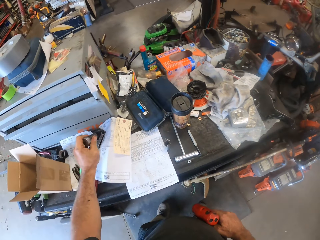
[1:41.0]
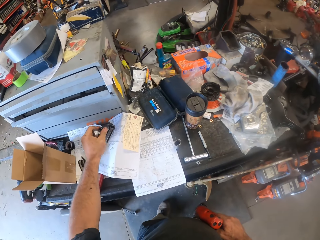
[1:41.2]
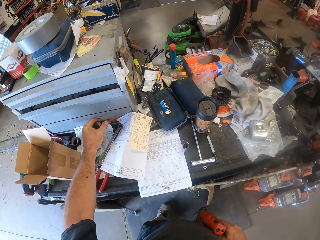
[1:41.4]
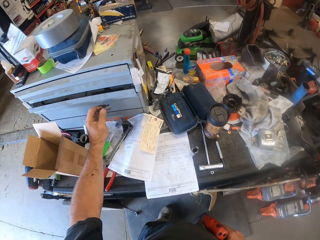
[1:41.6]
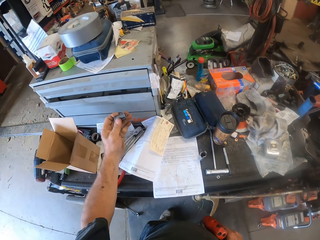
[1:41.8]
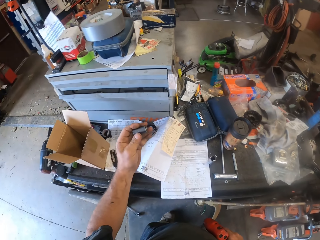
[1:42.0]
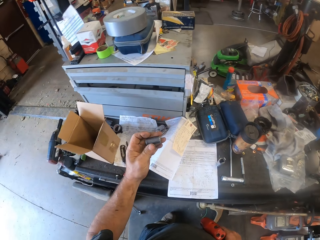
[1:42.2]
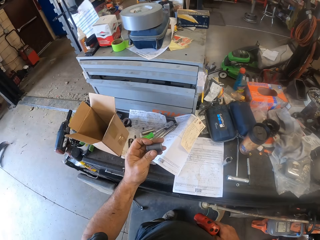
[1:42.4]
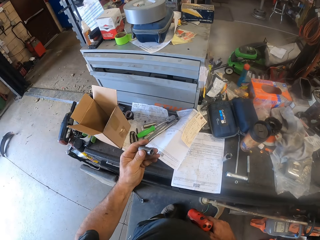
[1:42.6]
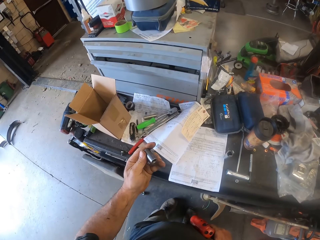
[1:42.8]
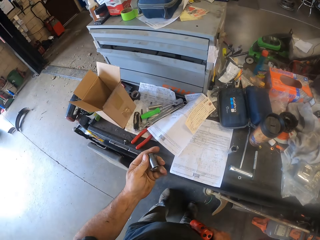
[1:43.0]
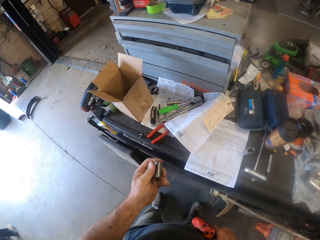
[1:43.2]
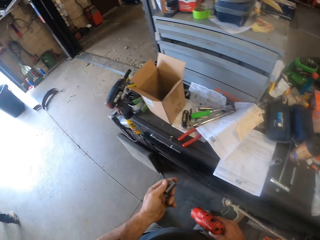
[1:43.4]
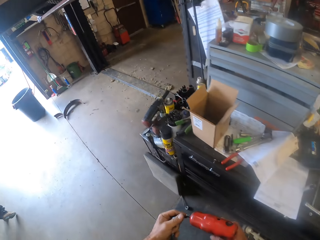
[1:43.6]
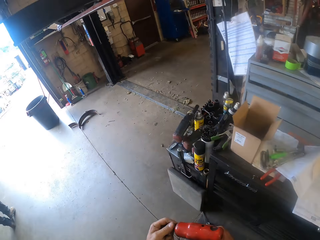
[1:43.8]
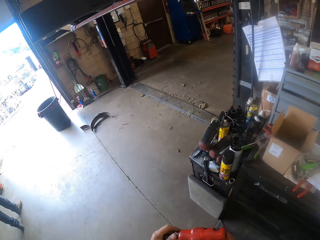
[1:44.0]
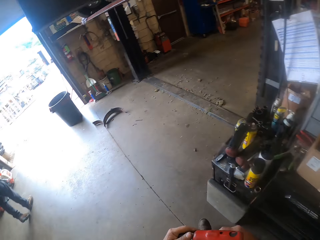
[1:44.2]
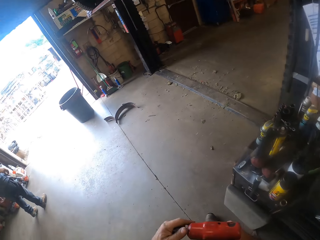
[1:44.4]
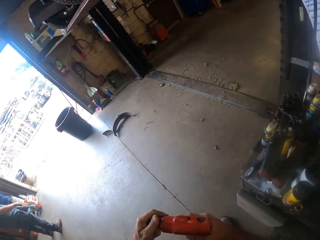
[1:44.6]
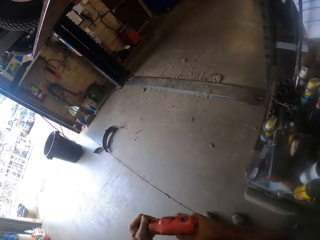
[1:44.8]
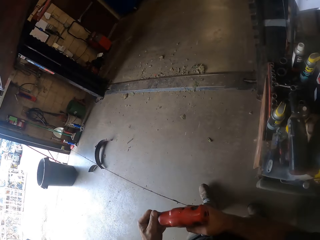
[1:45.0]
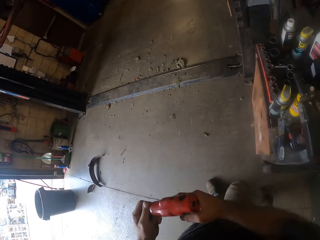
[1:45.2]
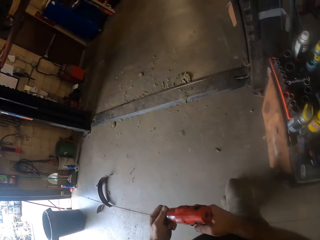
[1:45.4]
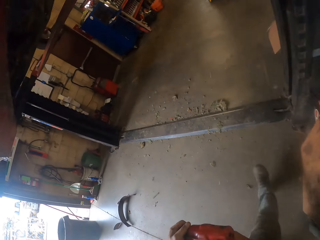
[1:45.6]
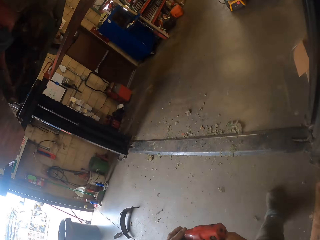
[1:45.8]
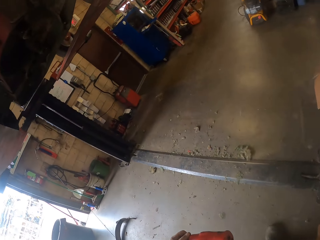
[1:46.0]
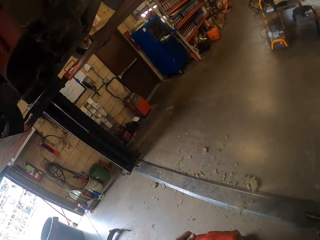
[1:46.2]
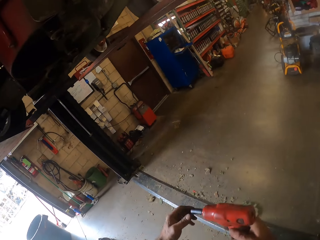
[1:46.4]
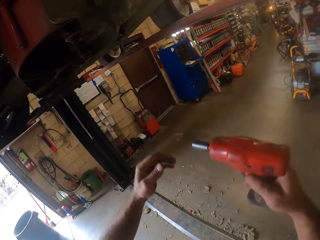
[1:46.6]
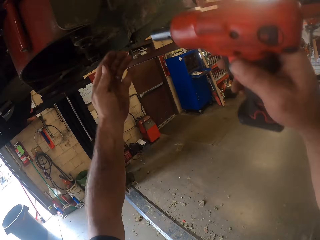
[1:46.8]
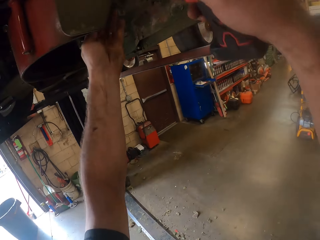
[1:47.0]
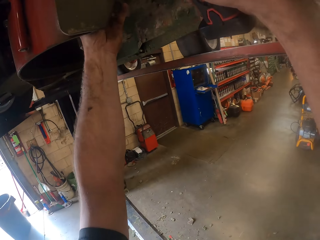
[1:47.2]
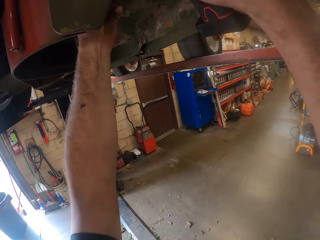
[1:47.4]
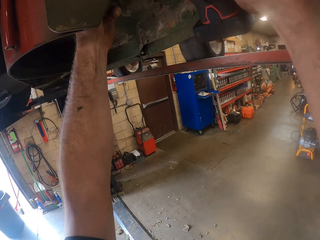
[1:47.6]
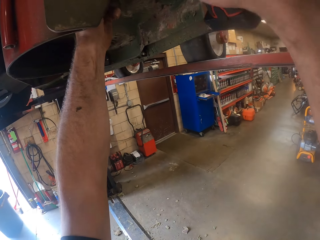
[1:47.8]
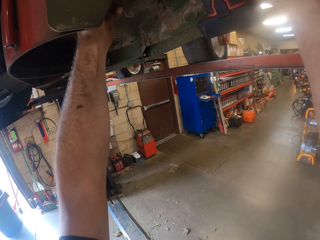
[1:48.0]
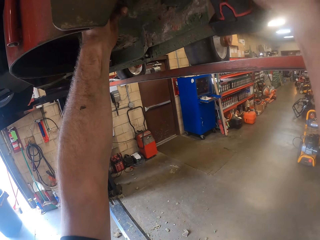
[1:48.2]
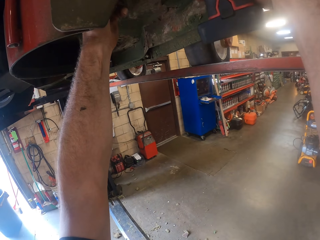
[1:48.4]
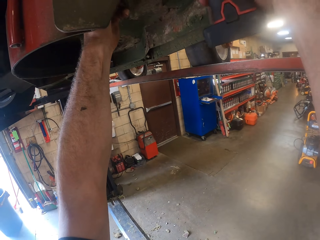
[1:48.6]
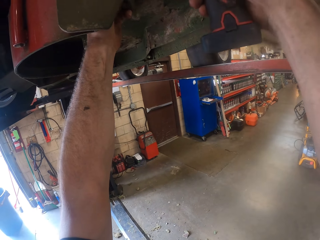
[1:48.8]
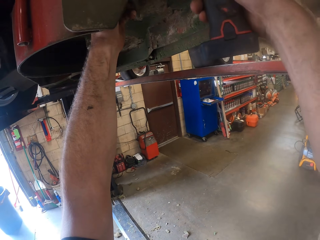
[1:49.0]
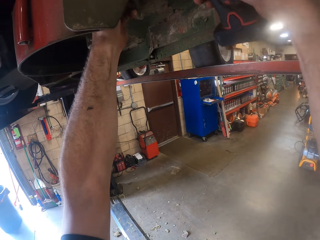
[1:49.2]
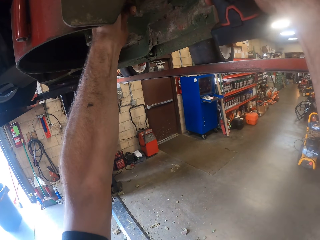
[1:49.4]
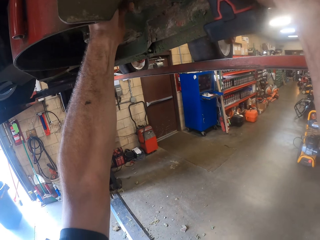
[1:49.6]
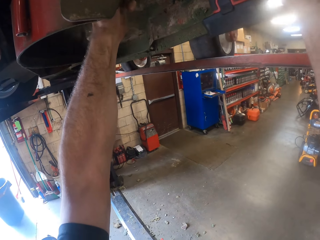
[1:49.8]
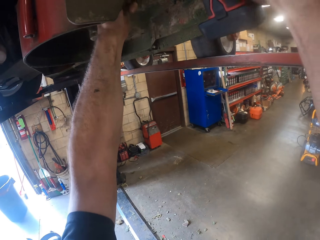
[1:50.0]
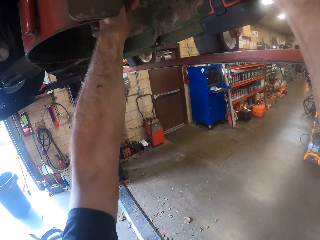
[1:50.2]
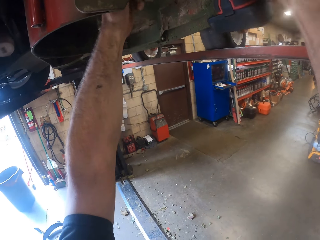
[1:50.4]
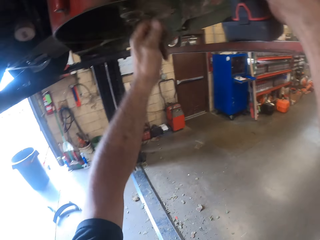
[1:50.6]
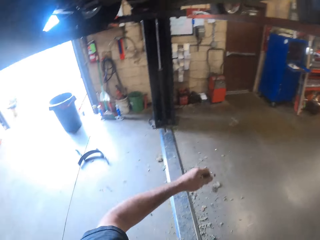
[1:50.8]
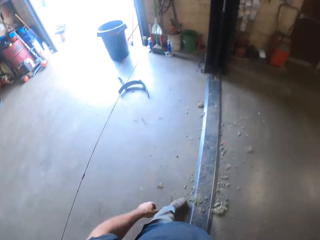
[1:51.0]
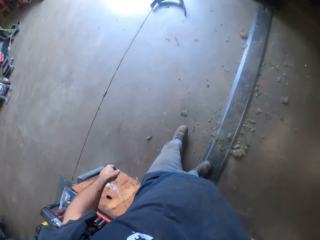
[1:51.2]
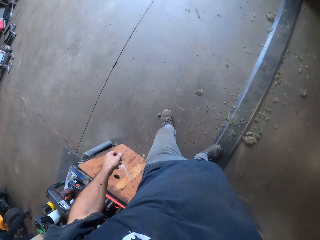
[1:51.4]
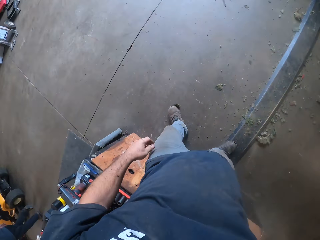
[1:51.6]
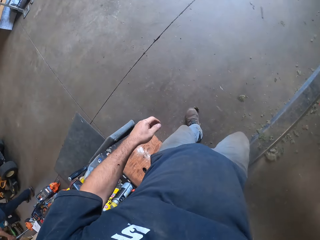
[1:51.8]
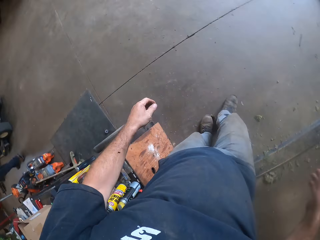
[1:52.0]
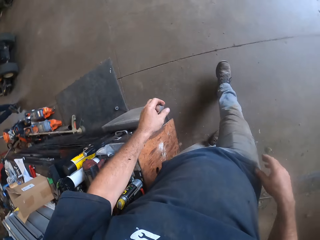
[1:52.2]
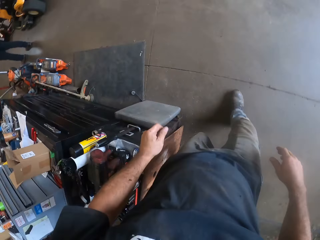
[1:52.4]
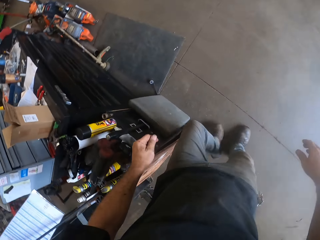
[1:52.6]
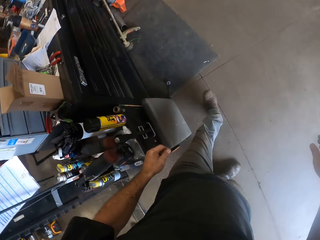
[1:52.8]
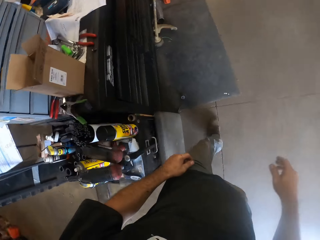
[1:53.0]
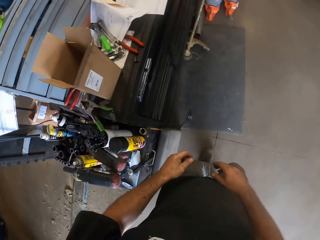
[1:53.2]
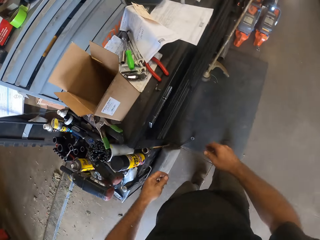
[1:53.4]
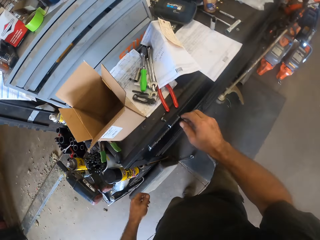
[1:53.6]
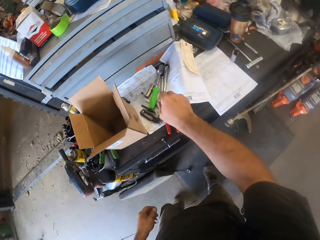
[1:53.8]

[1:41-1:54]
The camera wearer returns the chuck on the cabinet. He takes another chuck. He fixes the bolt extractor on the chuck of the combi drill with his left hand. He lifts the drill below the car. He adjusts a bolt with the combi drill with both hands. He fixes the car. He removes both hands from the combi drill underneath the lawn mower. He walks in the garage.

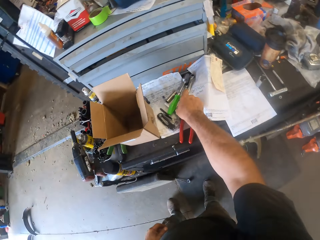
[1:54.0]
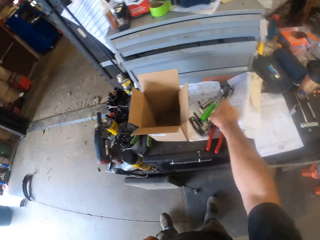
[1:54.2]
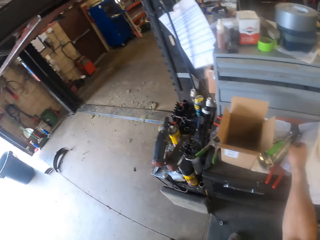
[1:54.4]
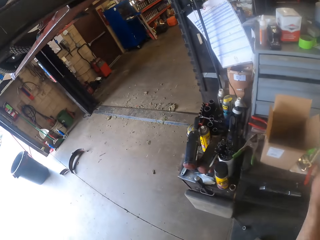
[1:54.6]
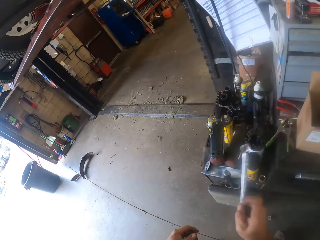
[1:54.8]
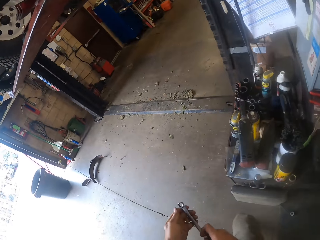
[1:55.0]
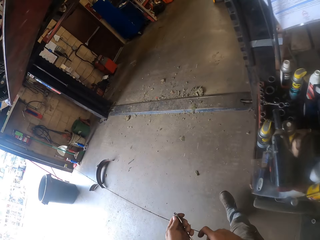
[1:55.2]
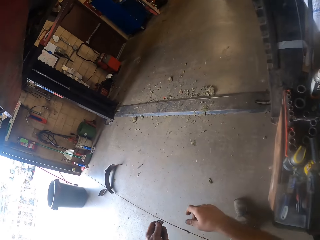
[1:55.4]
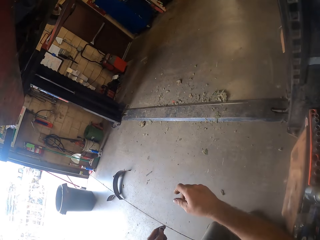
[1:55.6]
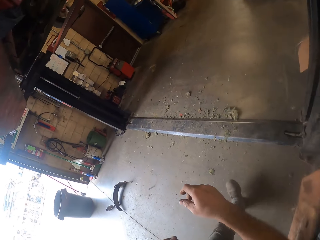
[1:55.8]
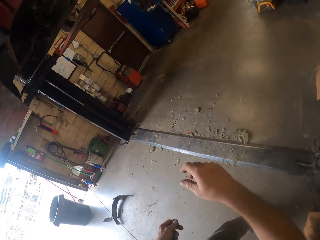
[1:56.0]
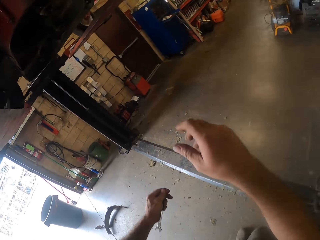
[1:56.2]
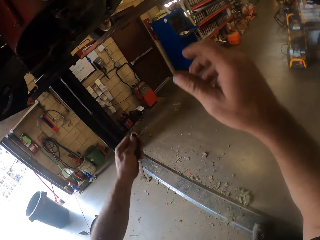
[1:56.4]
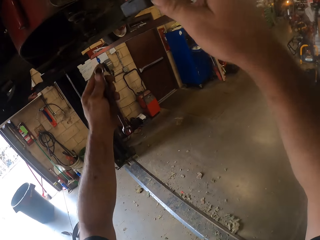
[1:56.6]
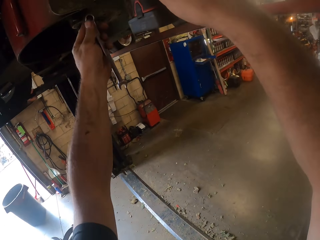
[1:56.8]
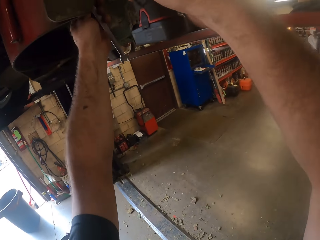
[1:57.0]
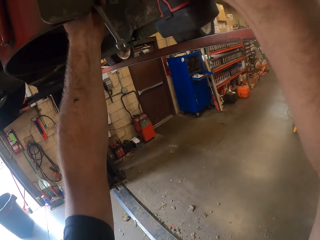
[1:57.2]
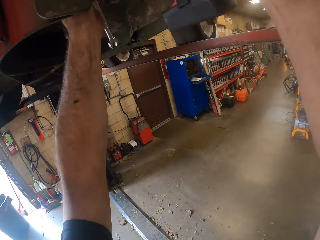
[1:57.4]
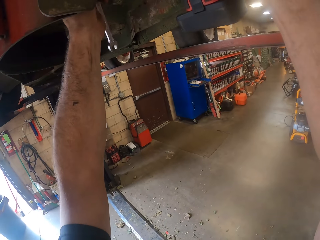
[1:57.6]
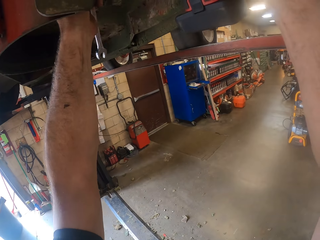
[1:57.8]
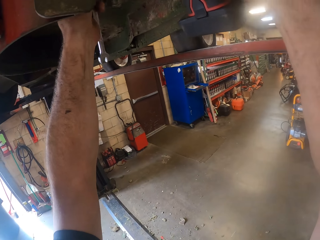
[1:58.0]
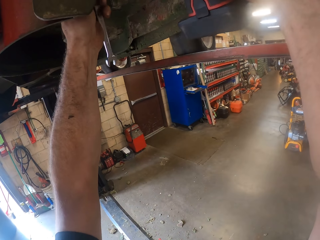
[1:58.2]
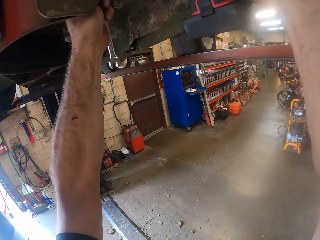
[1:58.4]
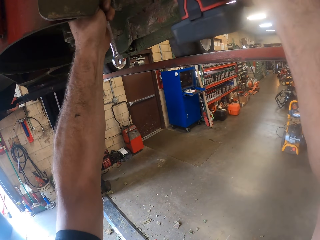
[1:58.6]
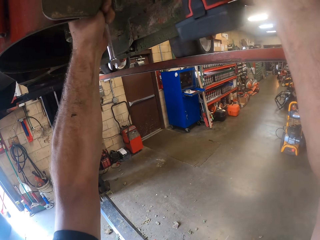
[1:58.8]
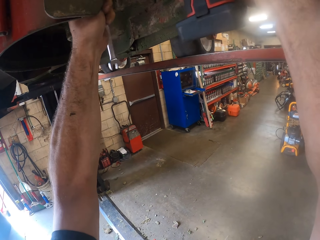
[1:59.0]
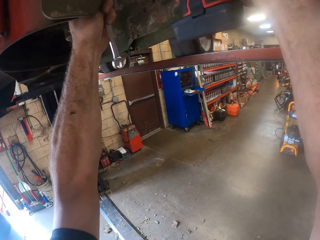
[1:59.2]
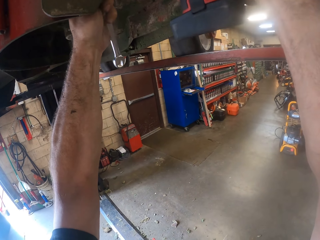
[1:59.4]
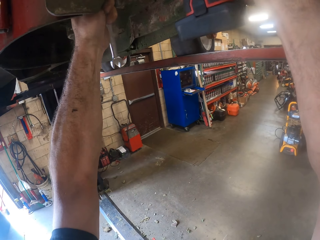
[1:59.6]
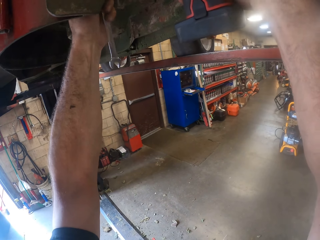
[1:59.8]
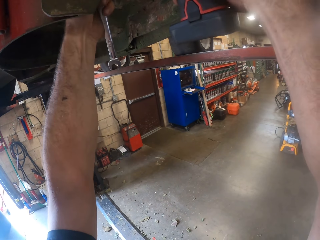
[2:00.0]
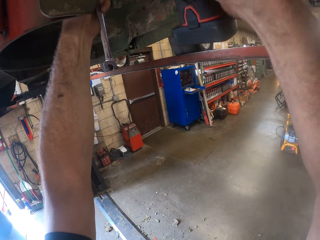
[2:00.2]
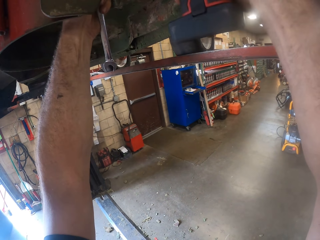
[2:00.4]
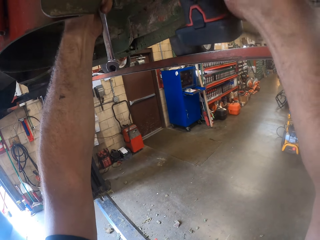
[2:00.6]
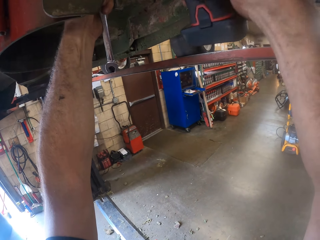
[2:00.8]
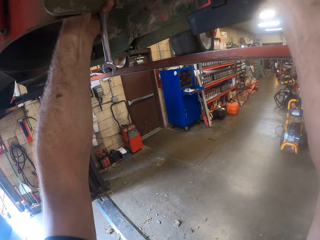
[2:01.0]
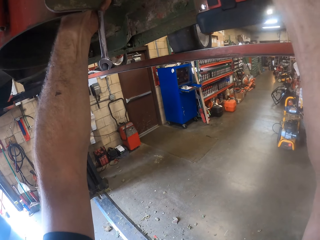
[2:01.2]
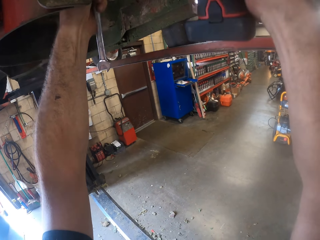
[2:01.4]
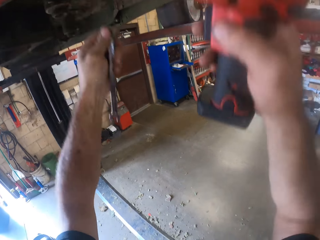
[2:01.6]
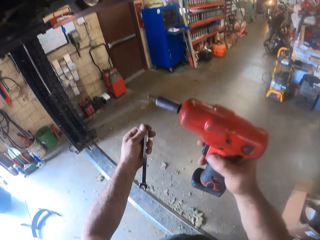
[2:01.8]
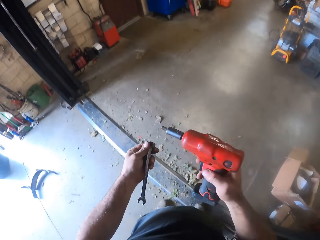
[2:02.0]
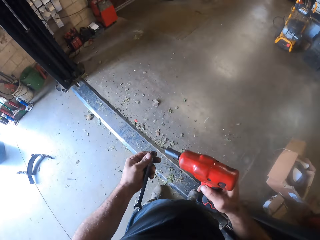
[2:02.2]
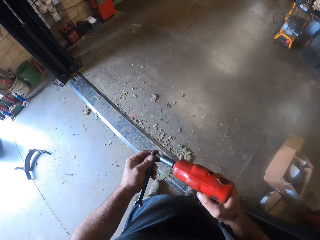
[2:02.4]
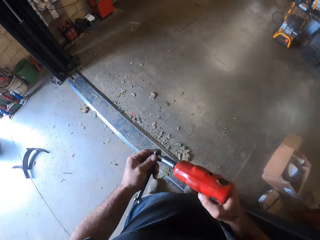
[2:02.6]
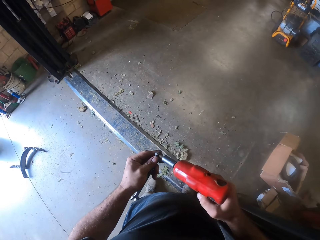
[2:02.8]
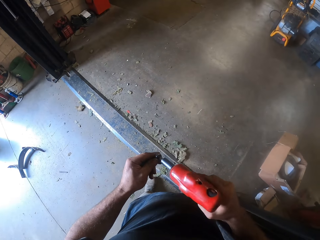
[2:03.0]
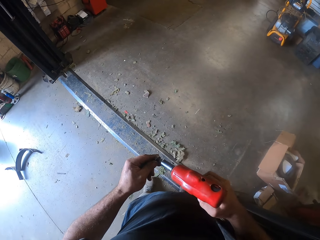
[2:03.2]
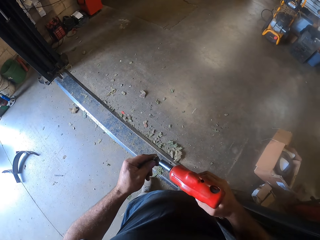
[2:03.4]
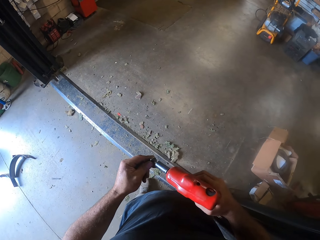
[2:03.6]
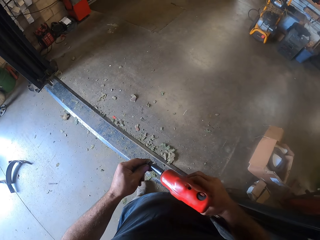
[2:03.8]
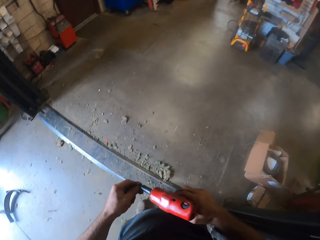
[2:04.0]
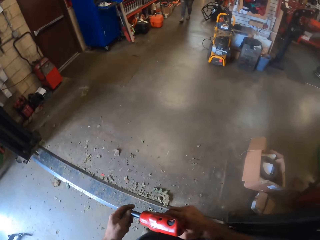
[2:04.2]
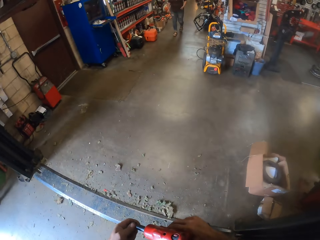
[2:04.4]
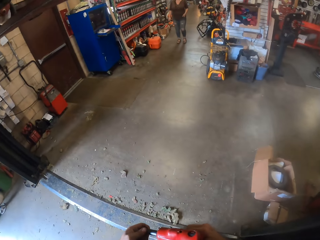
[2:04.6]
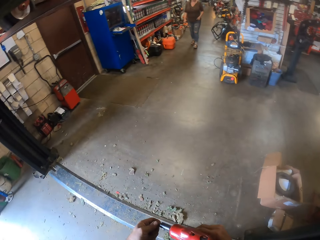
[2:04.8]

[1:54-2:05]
The camera wearer picks up a spanner from the table with his right hand. He passes the spanner to his left hand. He walks in the garage. He holds the drill. He adjusts a bolt with the combi drill in his right hand and the spanner in his left hand. He fastens a nut with the spanner. He removes the combi drill and the spanner from underneath the lawn mower. He lowers the drill and the spanner. He fixes the tip of the combi drill in his right hand into the spanner in his left hand. He loosens the chuck with the spanner.
